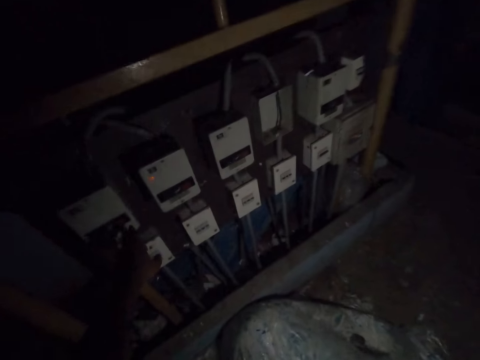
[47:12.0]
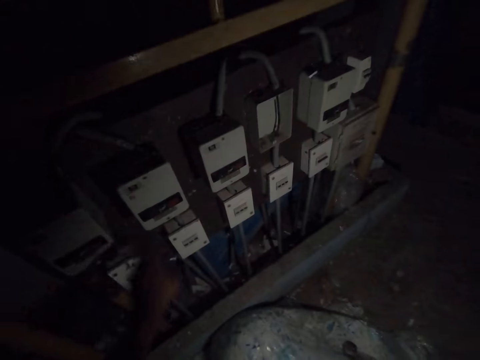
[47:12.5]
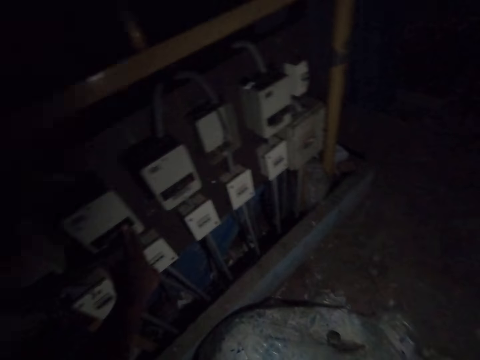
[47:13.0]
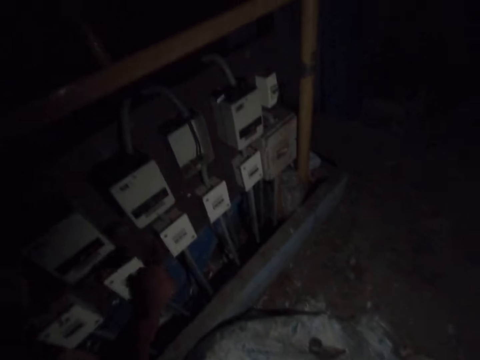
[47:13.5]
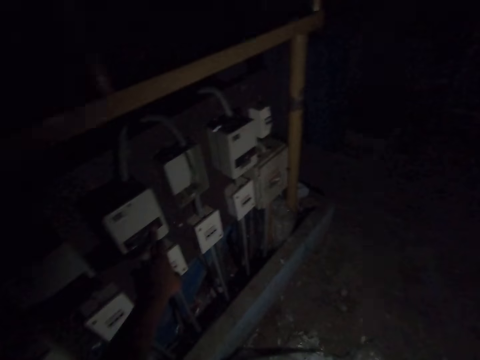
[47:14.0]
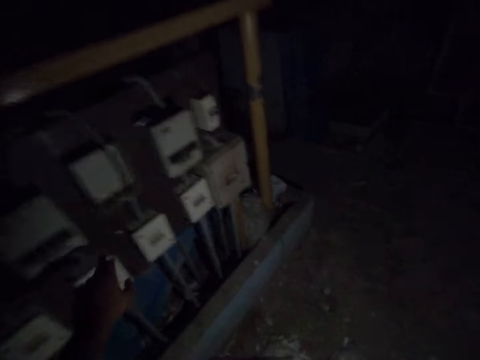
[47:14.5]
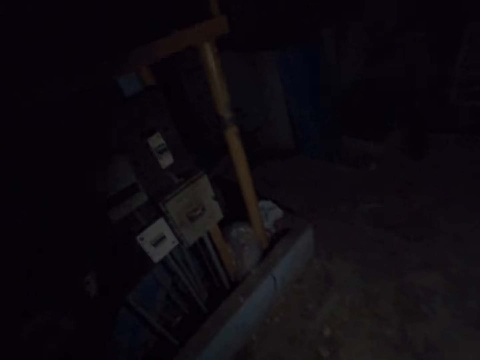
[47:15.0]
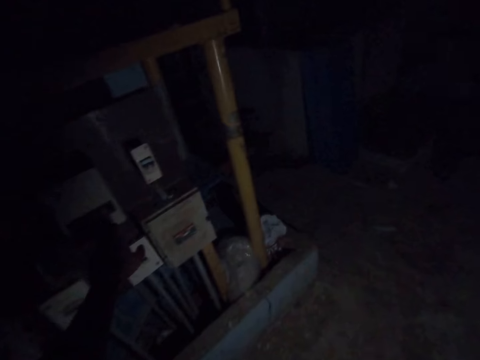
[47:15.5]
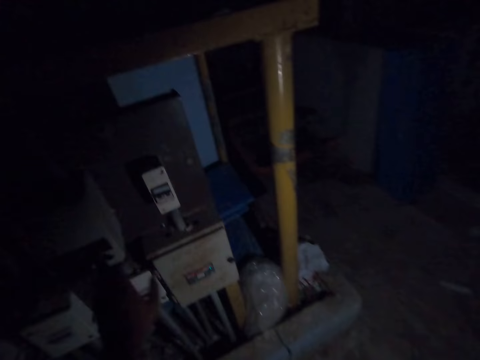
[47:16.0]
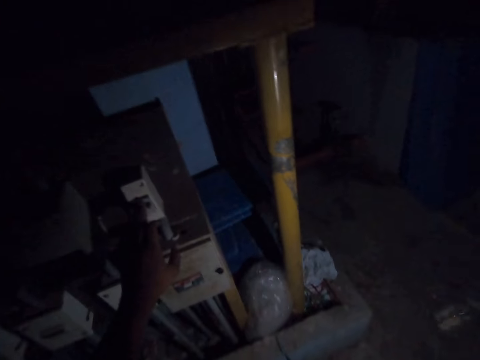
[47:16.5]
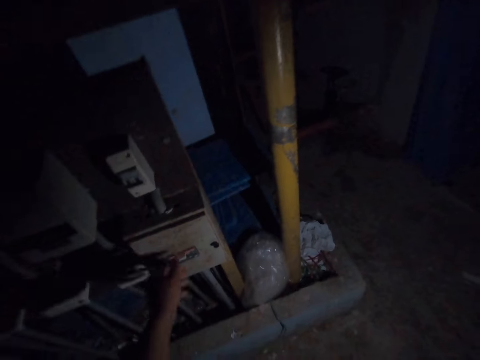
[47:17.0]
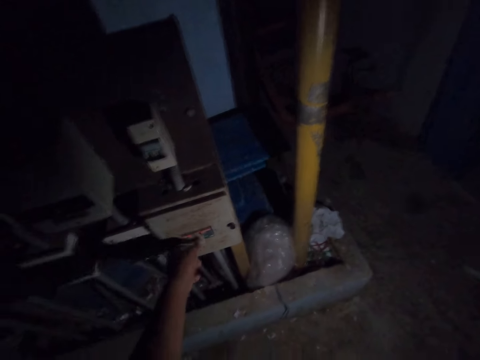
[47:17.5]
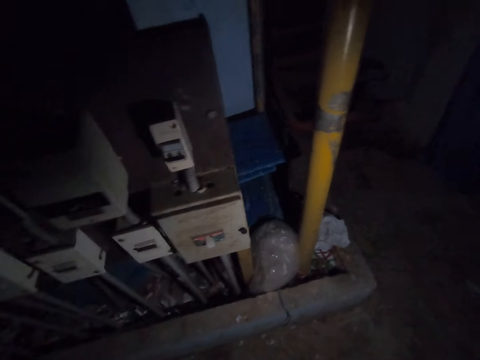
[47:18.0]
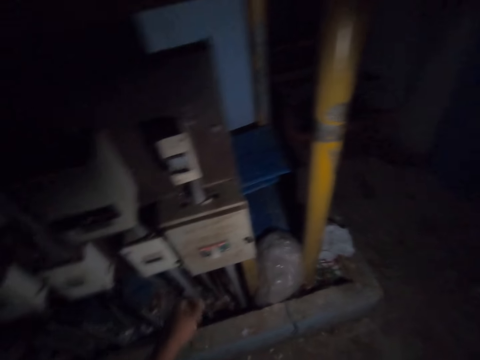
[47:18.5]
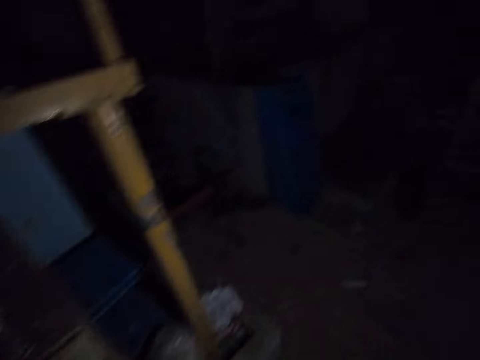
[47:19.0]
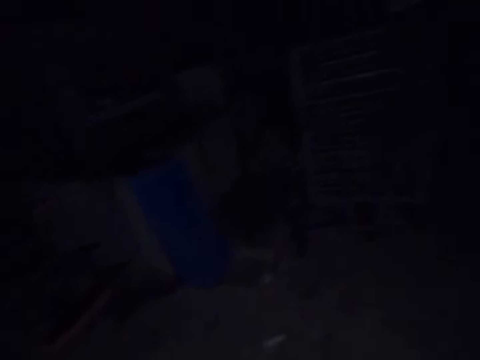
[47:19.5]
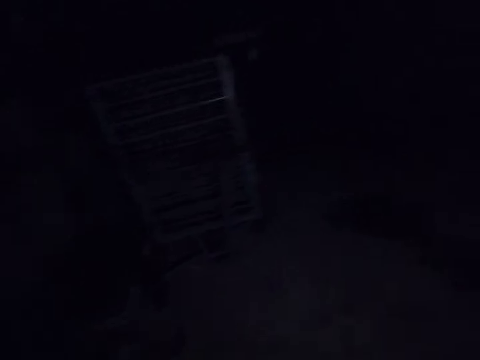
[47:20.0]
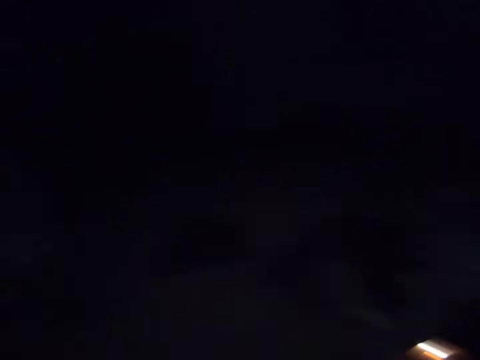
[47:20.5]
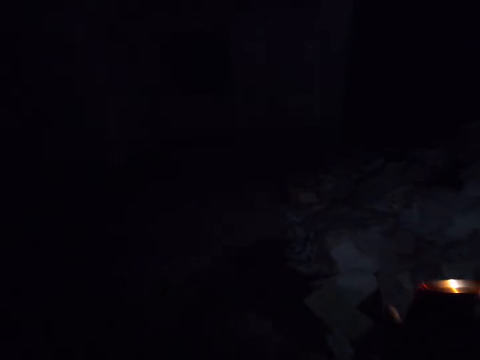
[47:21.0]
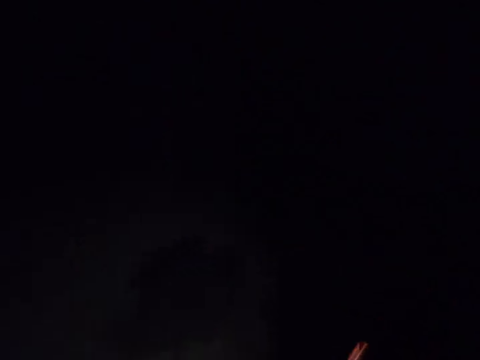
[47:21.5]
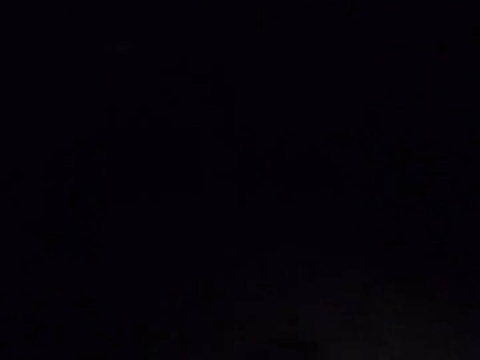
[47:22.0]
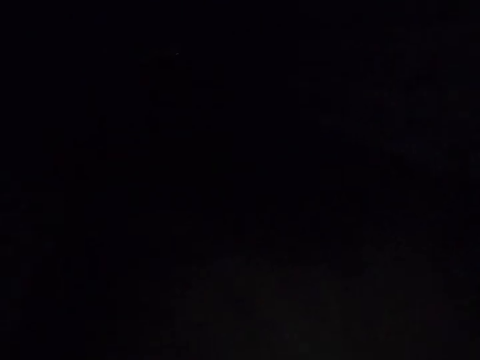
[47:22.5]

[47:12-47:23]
The camera wearer switches off a breaker with his left hand. He presses a button on the socket. He switches off the breaker with his left hand repeatedly.

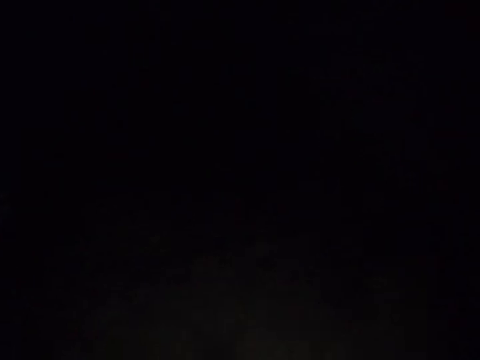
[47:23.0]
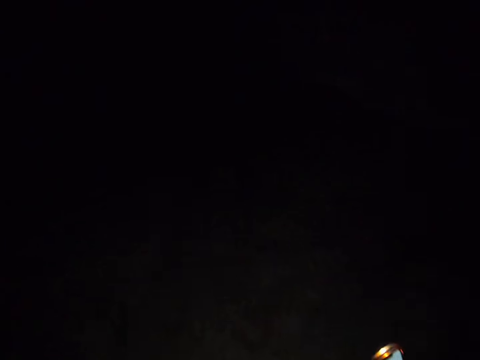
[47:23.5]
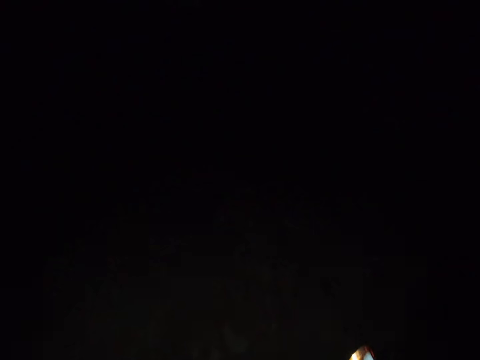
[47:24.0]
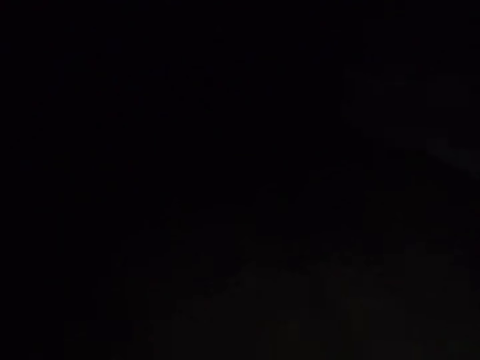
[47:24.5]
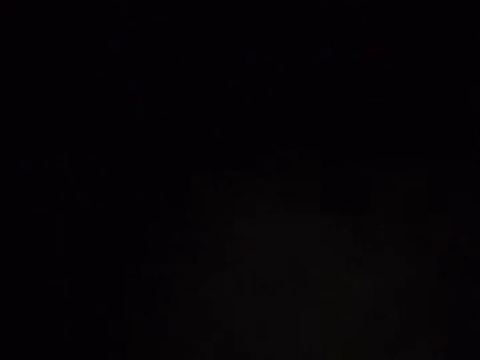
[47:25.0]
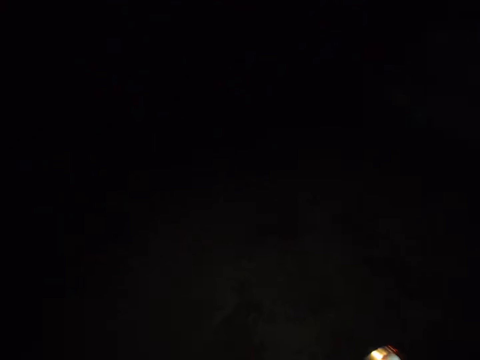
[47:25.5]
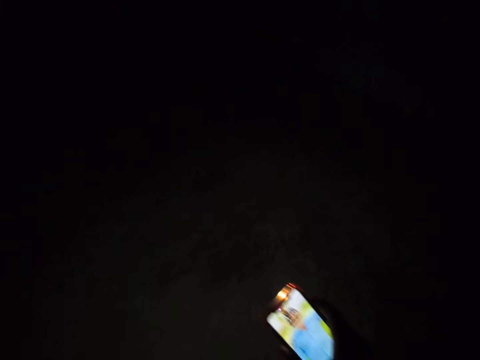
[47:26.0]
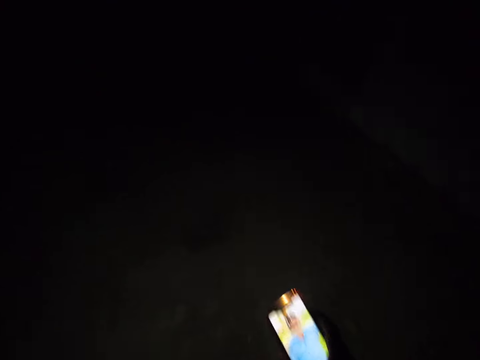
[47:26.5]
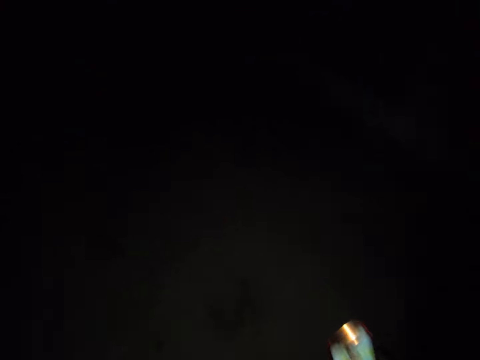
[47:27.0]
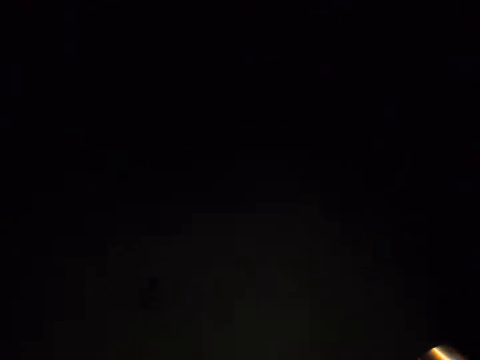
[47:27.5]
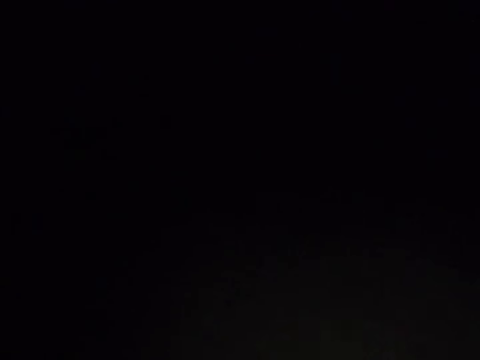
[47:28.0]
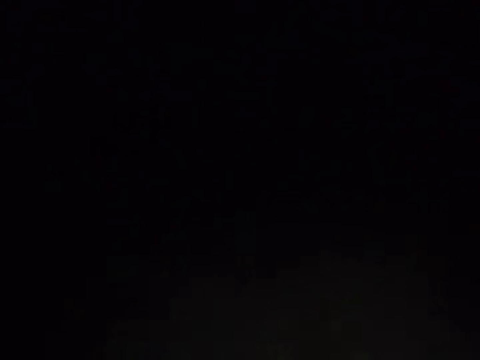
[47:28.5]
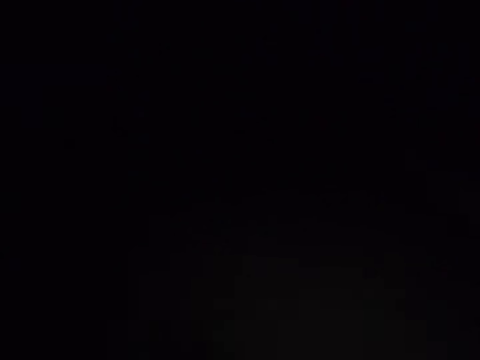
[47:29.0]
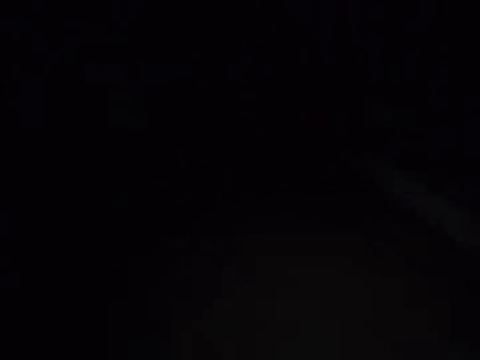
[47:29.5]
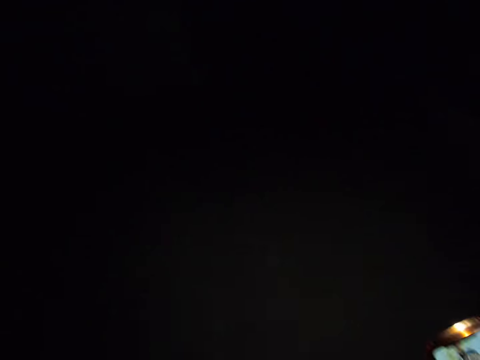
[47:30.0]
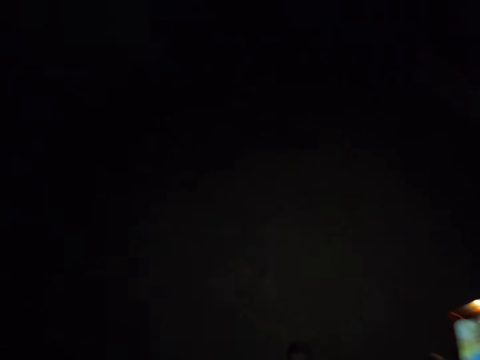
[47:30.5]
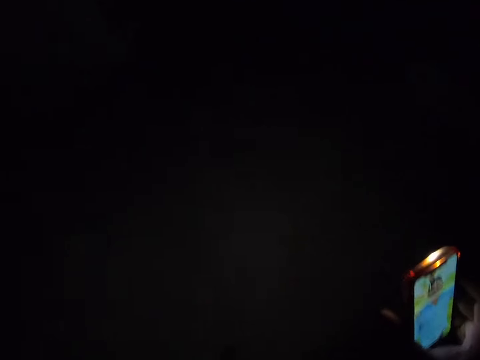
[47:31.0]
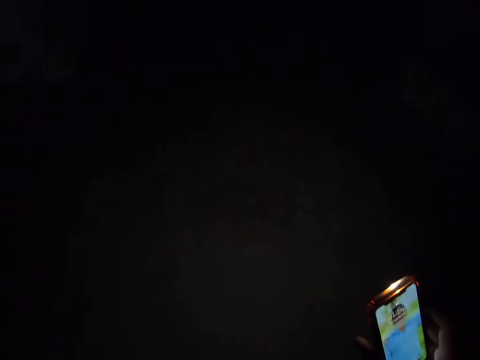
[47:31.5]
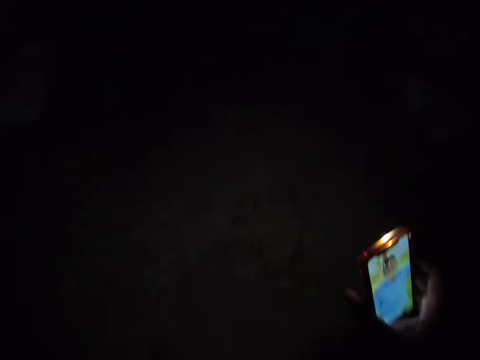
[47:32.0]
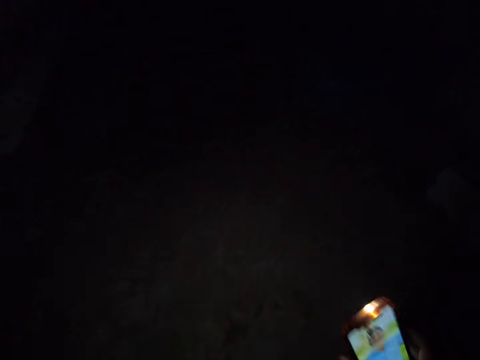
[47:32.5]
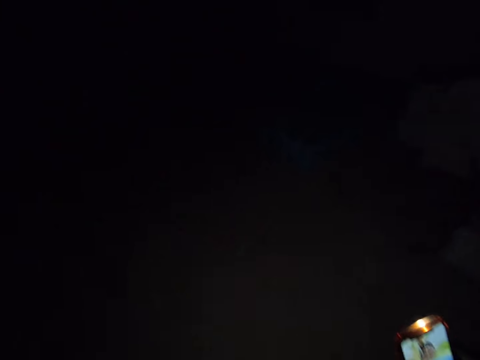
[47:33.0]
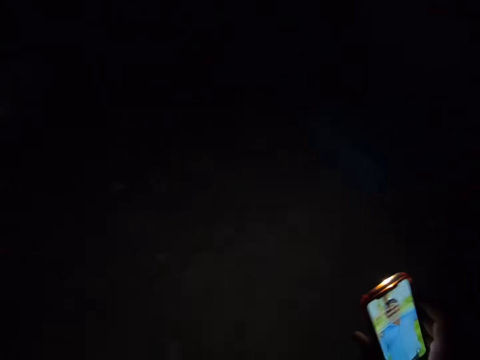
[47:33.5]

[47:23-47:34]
The camera wearer walks.
